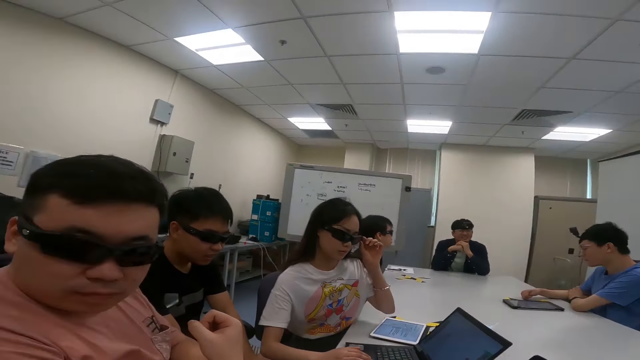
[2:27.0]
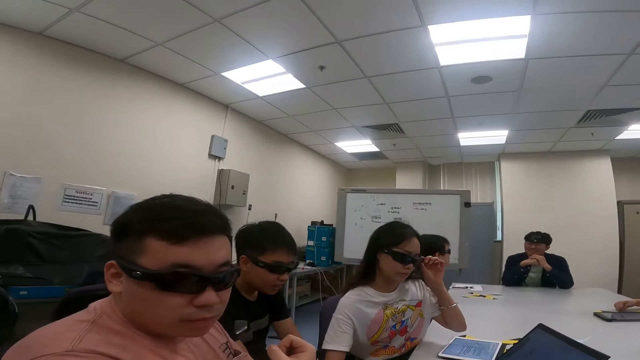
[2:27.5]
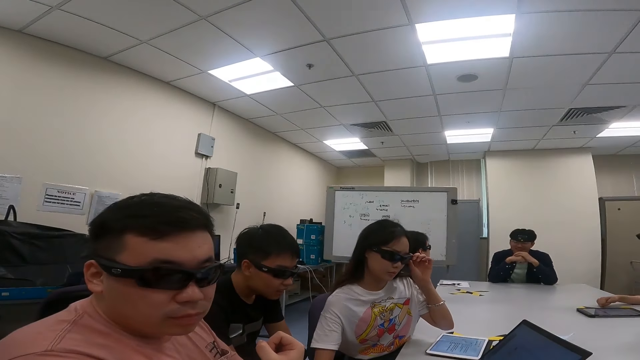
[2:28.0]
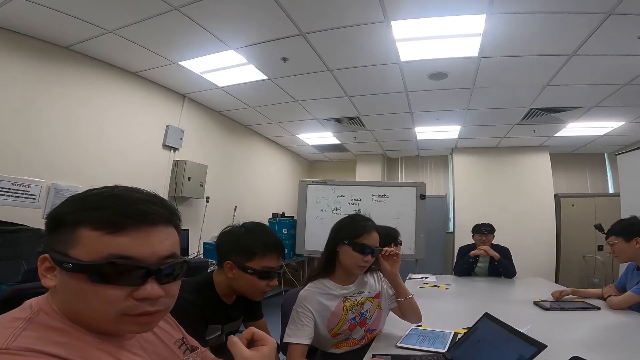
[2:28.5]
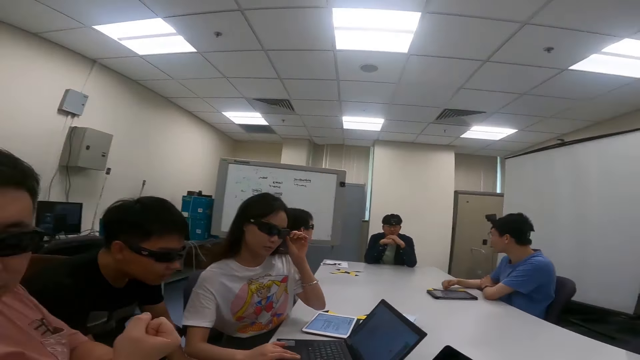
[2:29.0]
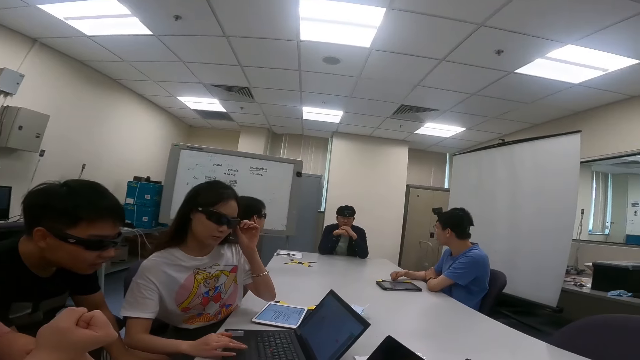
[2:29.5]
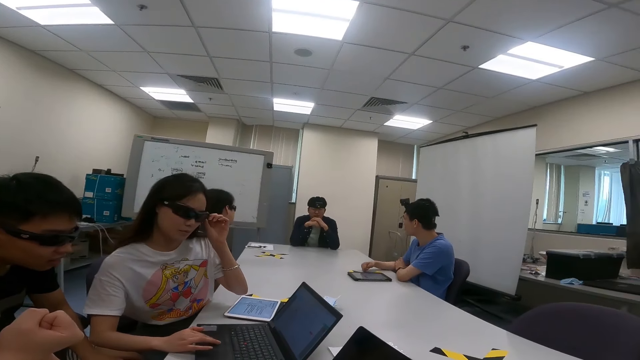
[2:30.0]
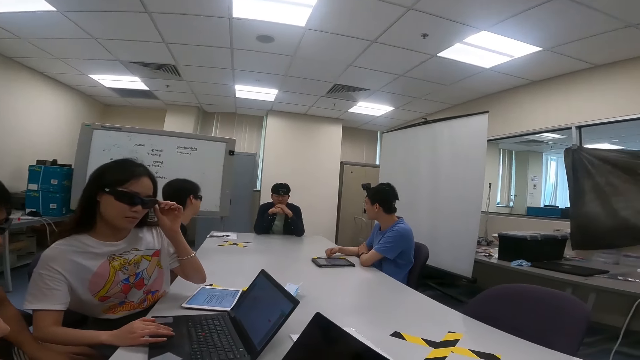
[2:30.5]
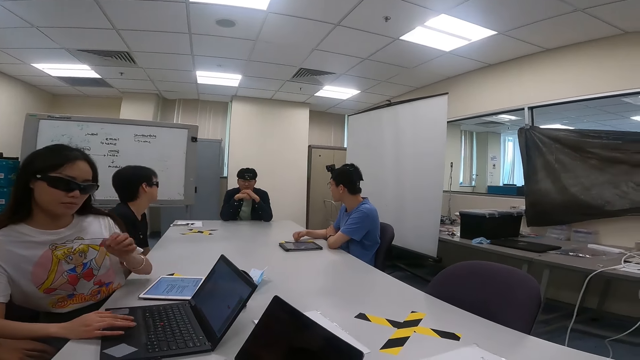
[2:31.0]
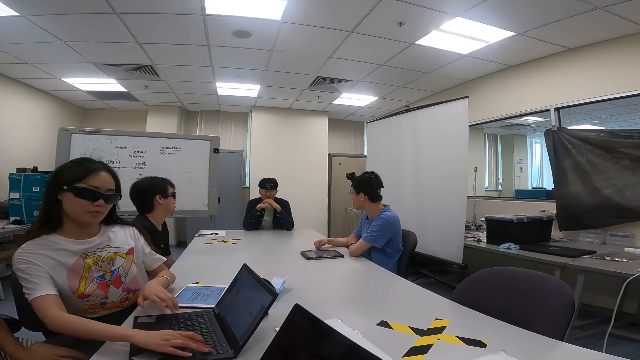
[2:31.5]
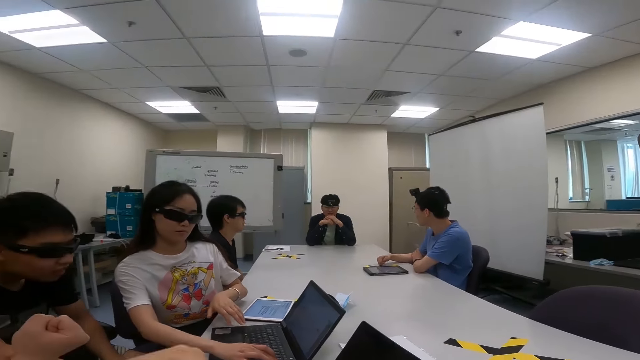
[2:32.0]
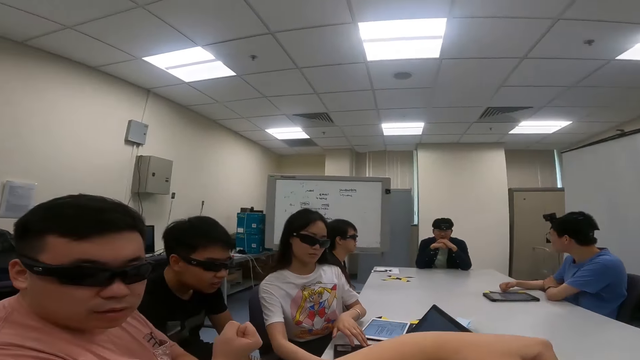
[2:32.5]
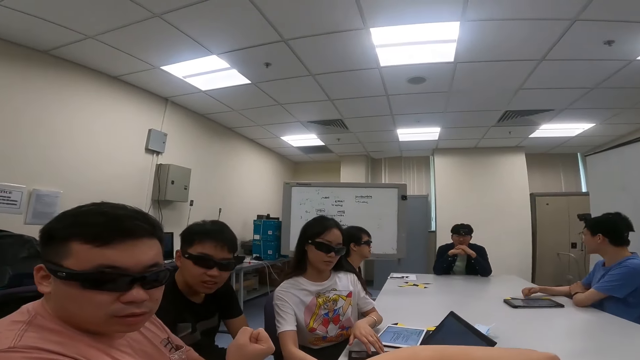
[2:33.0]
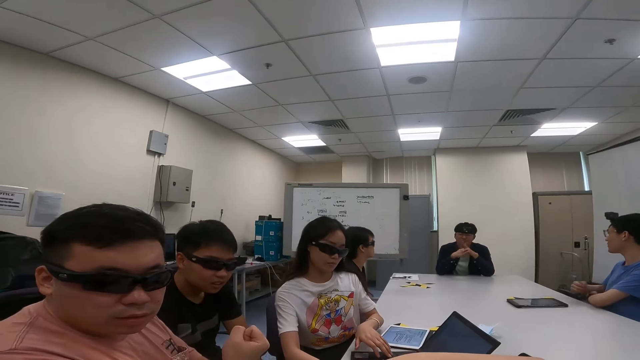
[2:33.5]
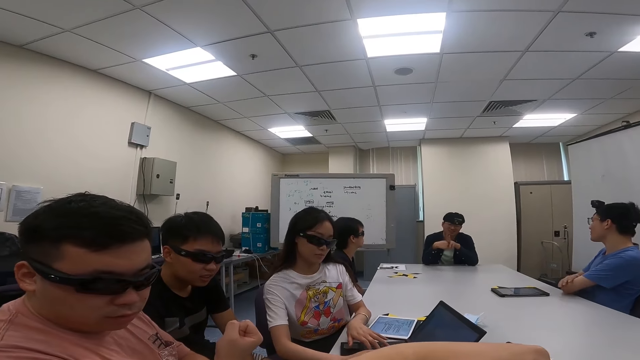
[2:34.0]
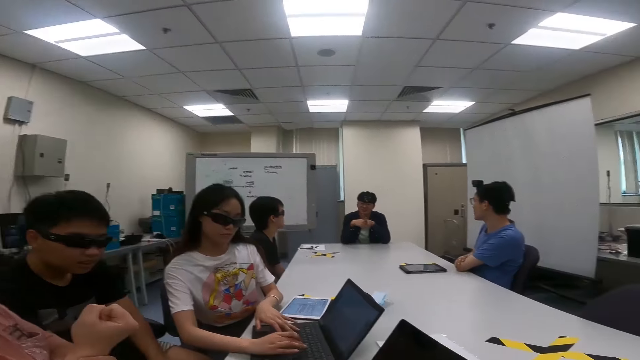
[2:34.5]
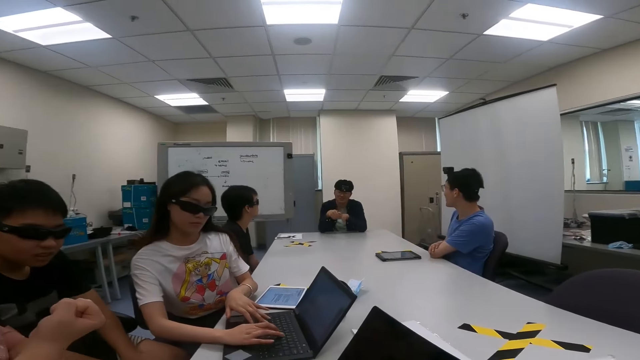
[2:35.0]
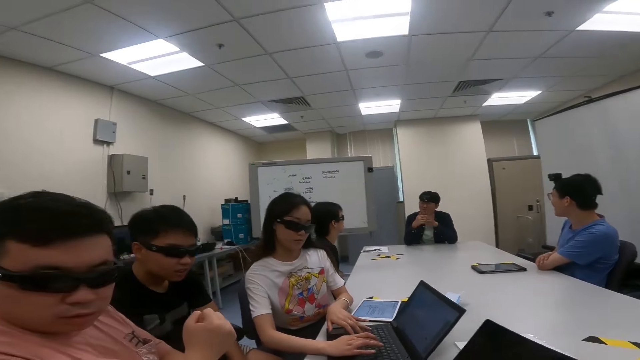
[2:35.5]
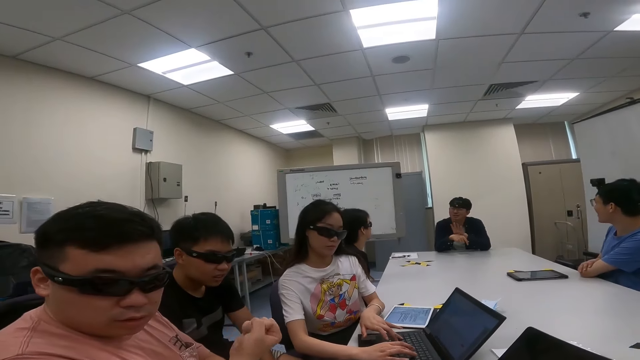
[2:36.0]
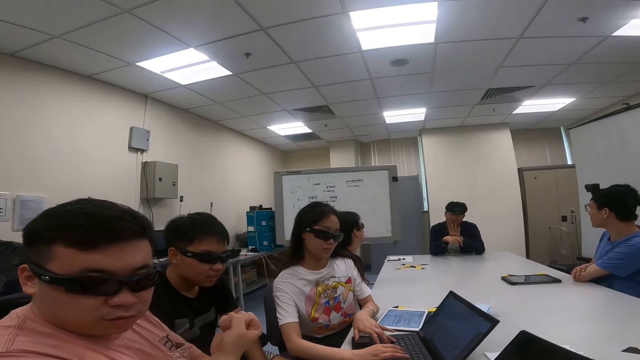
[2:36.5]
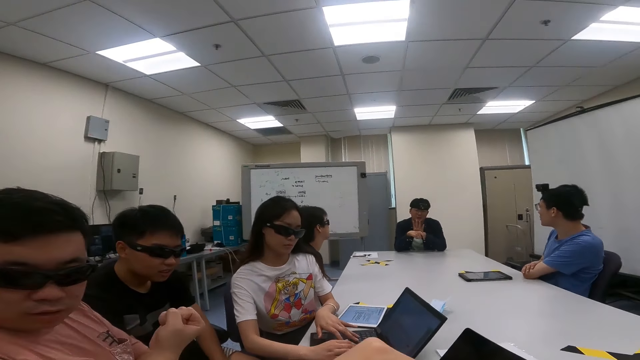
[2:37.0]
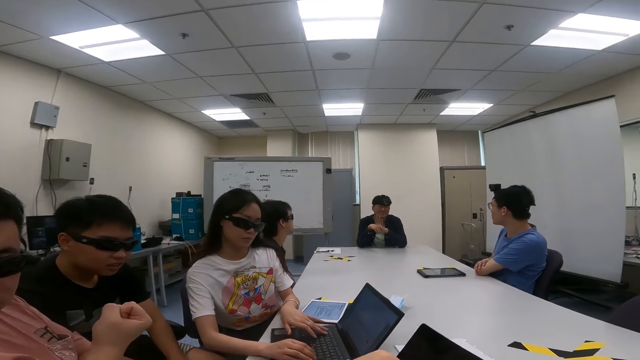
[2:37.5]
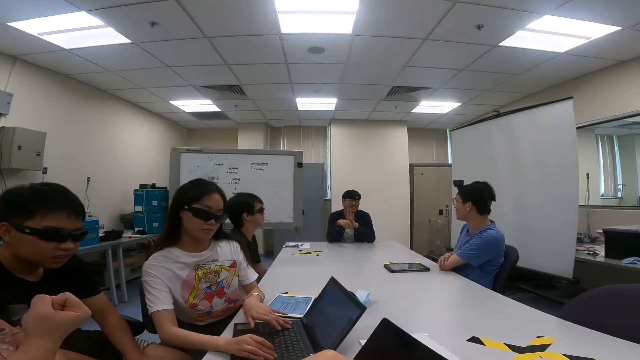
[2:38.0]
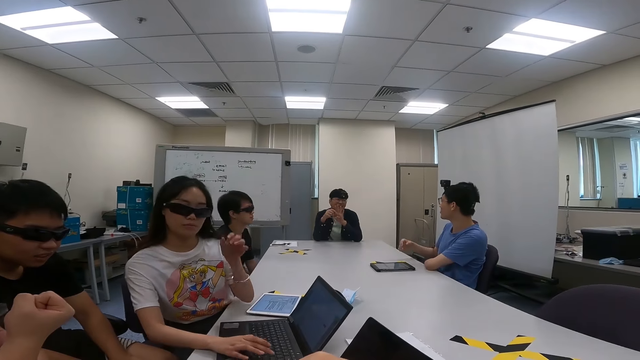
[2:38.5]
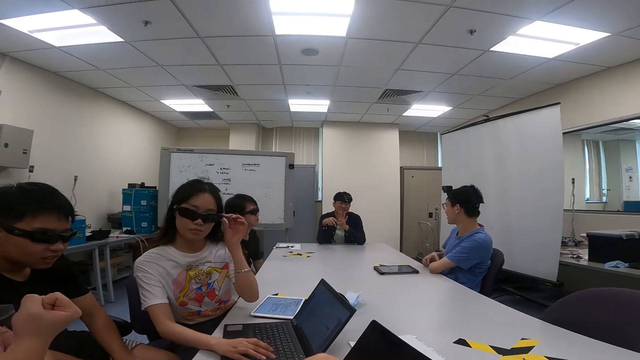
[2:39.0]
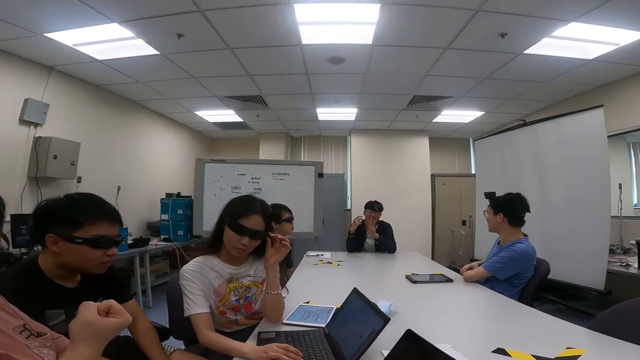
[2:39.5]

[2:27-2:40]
The camera wearer talks to a person. The person moves the right hand.

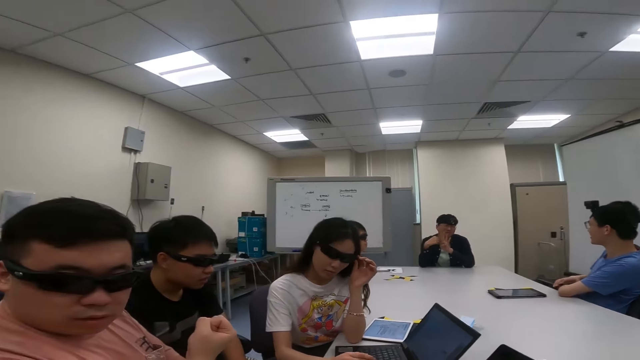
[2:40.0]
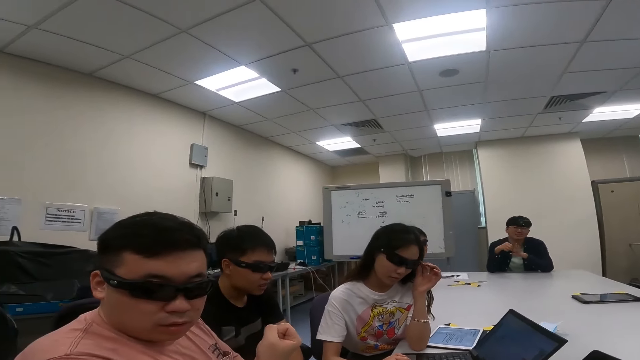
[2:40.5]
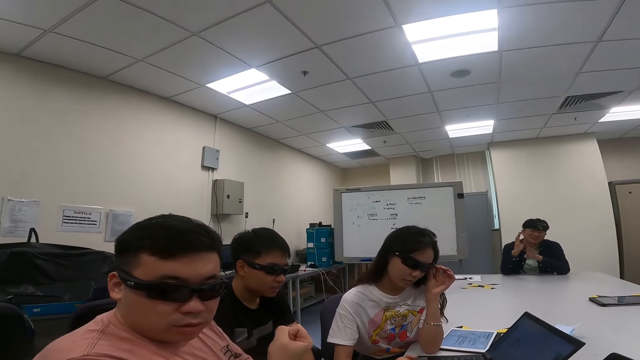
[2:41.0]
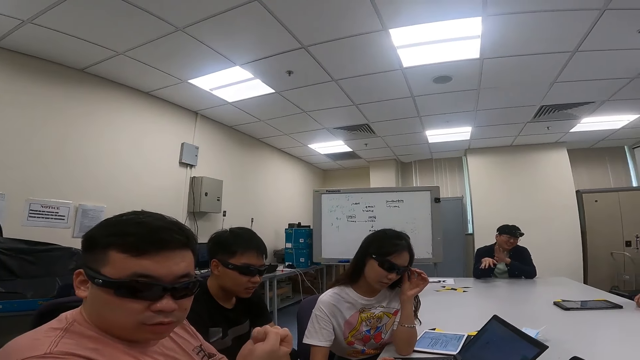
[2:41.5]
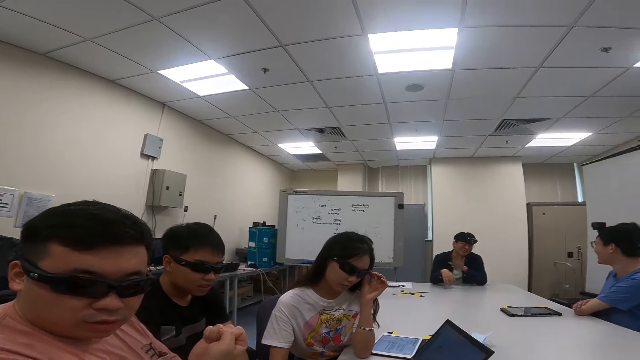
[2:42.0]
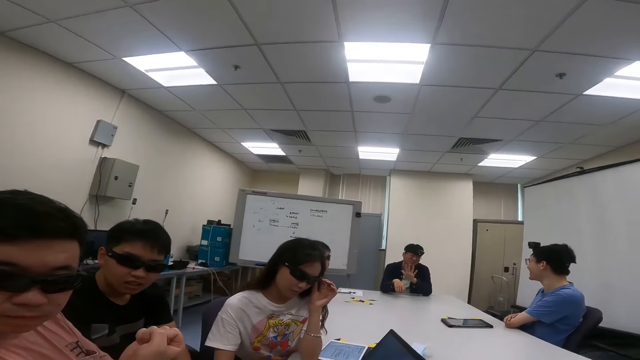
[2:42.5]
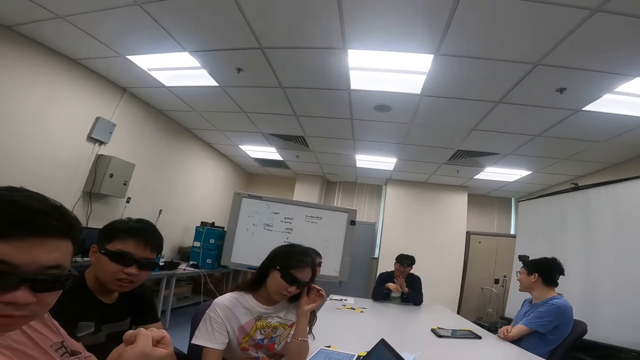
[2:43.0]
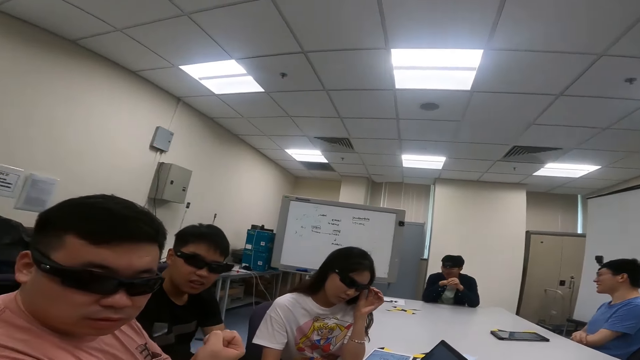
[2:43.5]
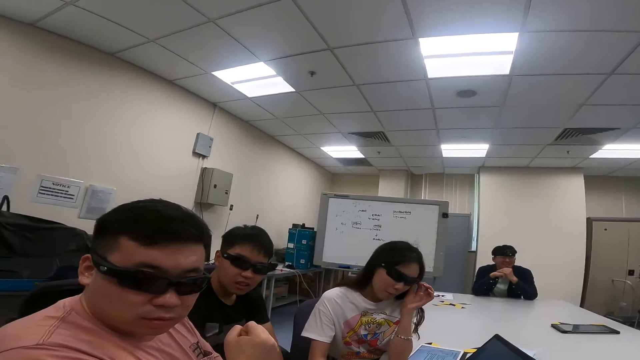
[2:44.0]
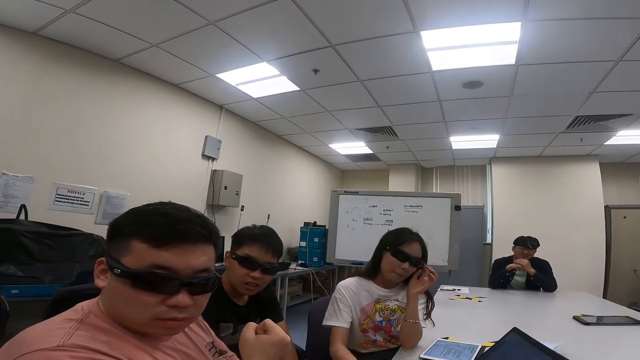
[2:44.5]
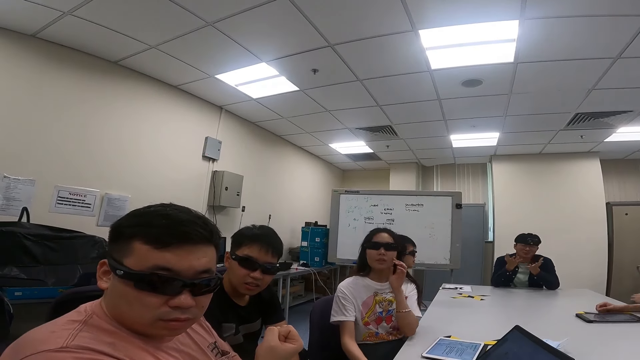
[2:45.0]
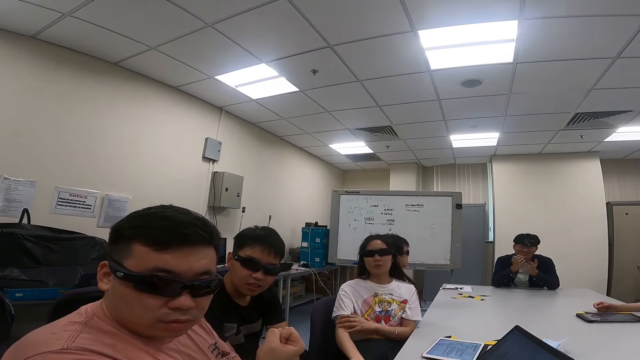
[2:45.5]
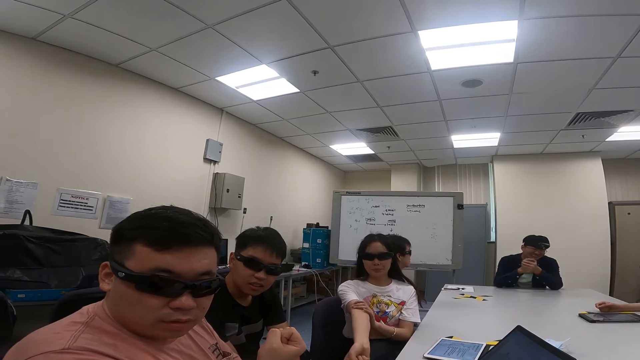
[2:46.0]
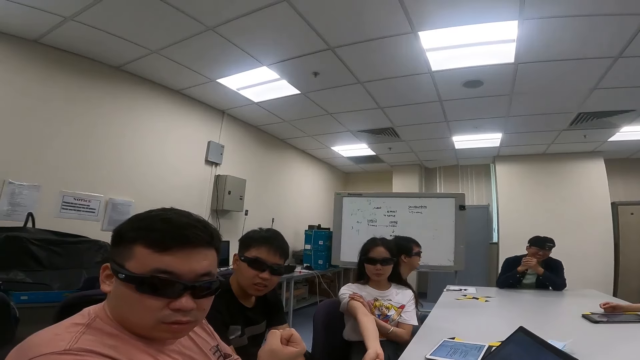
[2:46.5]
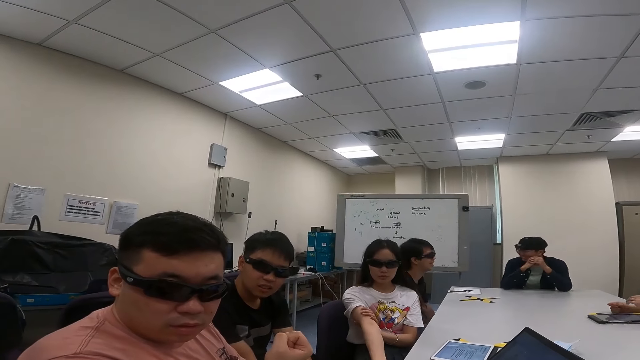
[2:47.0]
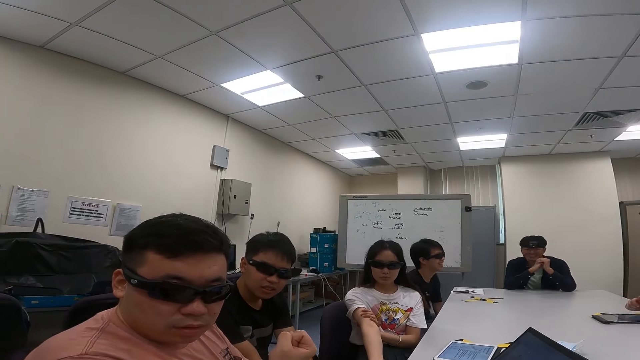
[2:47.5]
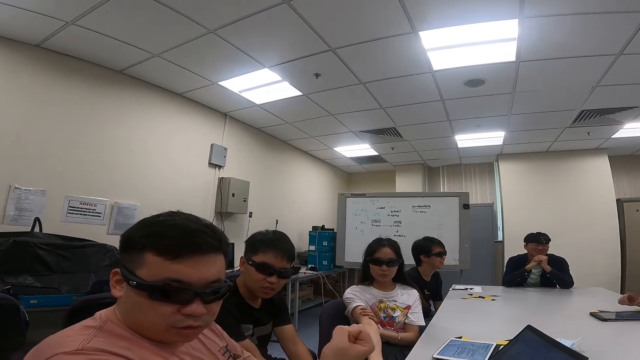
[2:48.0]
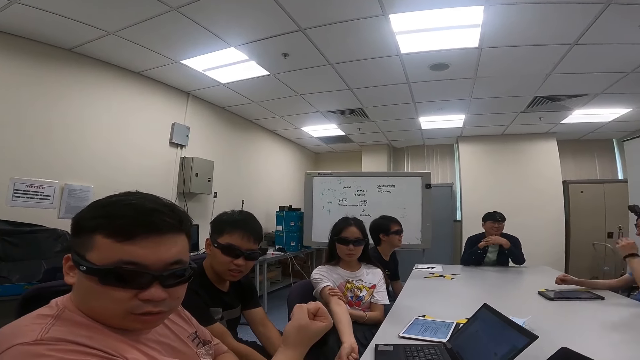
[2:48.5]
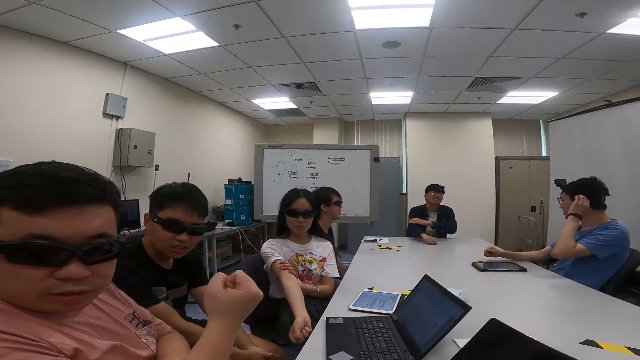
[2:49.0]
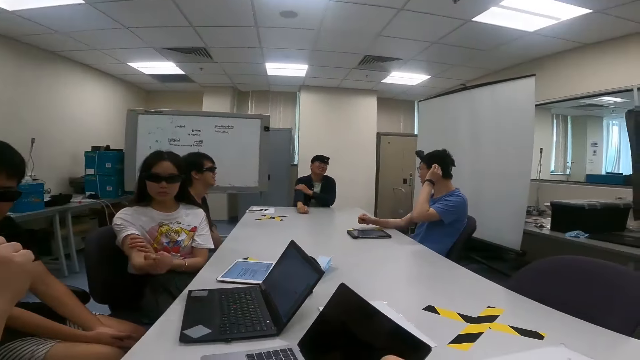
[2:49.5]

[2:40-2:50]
The camera wearer talks to the person. Another person touches the right arm.
